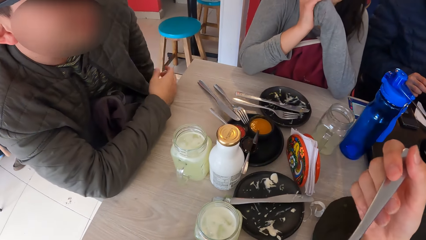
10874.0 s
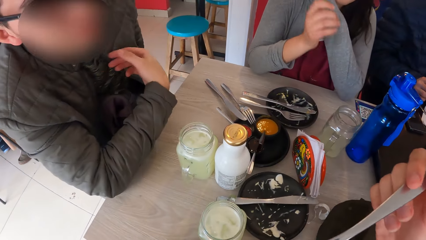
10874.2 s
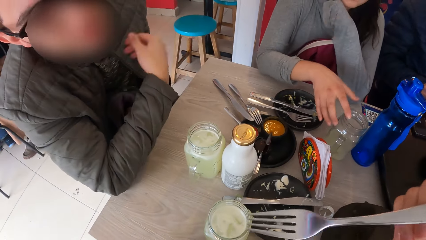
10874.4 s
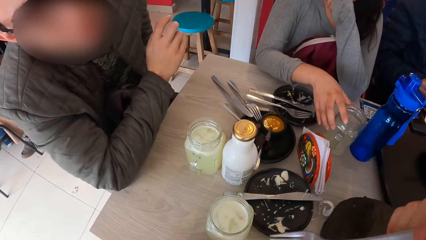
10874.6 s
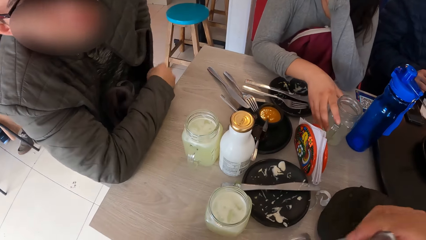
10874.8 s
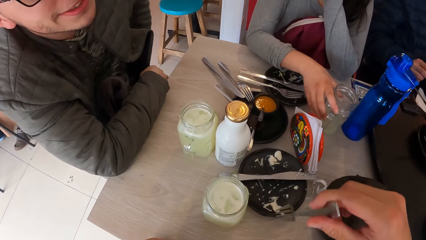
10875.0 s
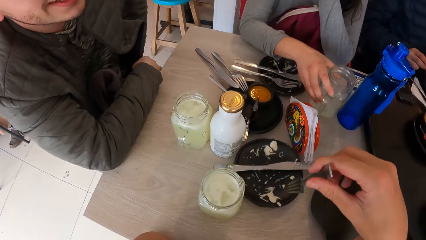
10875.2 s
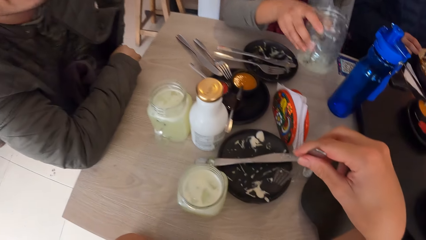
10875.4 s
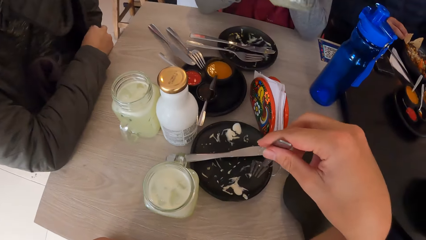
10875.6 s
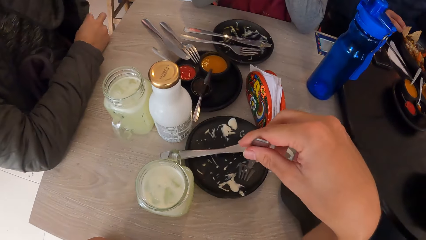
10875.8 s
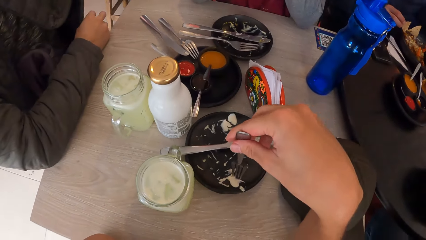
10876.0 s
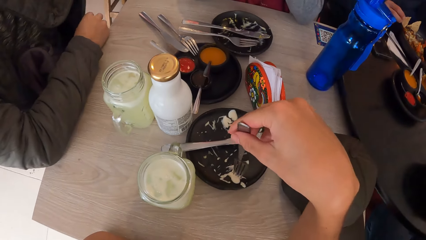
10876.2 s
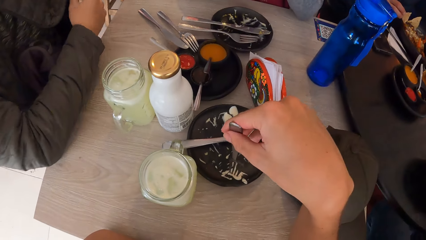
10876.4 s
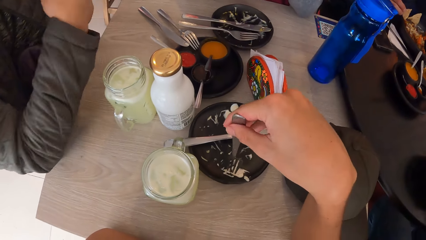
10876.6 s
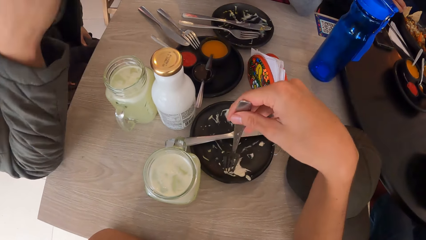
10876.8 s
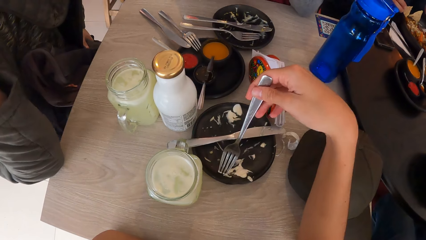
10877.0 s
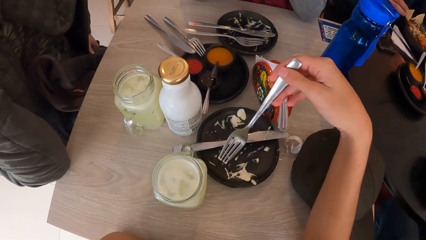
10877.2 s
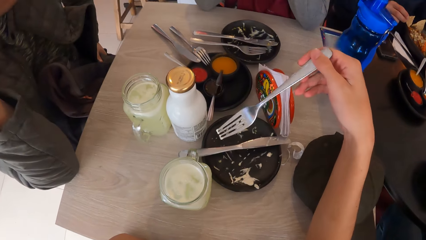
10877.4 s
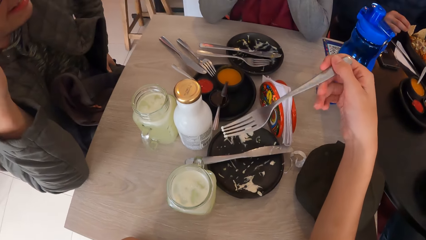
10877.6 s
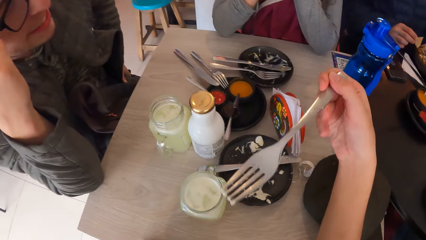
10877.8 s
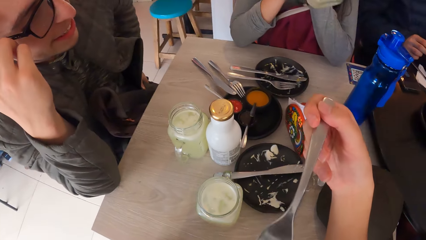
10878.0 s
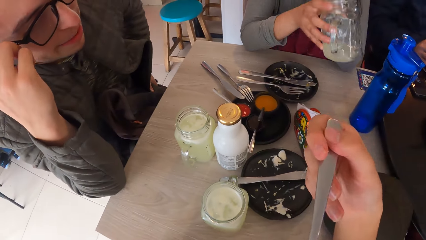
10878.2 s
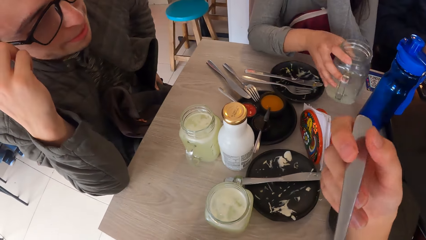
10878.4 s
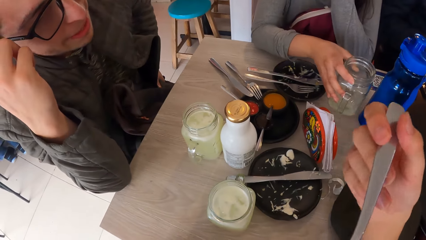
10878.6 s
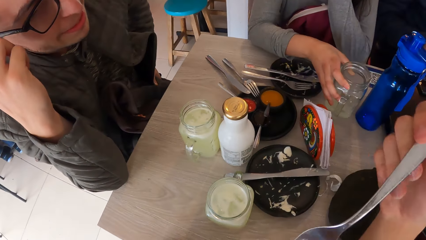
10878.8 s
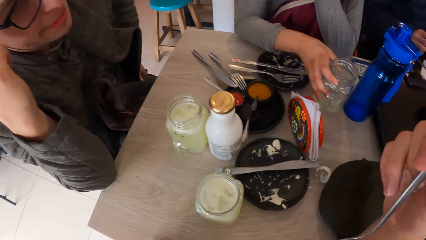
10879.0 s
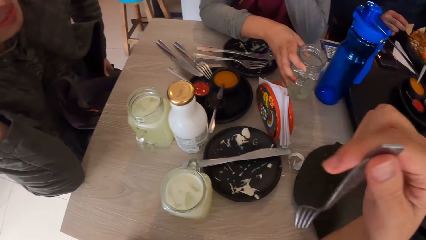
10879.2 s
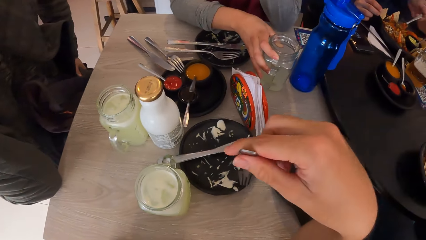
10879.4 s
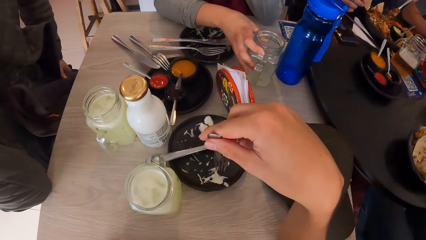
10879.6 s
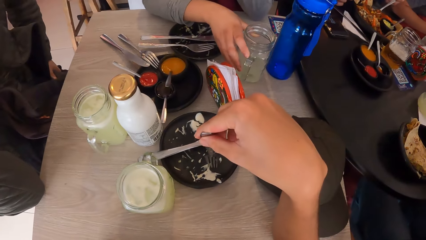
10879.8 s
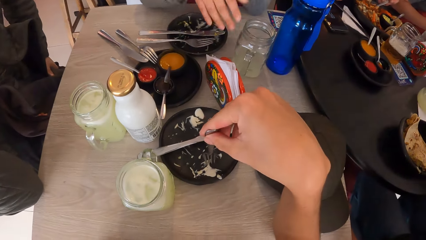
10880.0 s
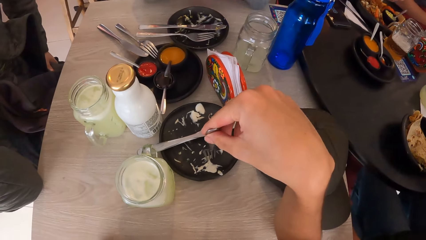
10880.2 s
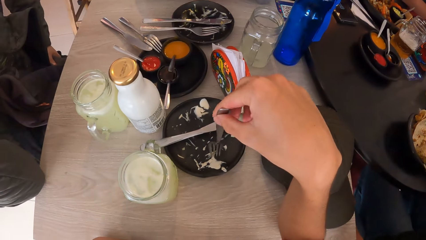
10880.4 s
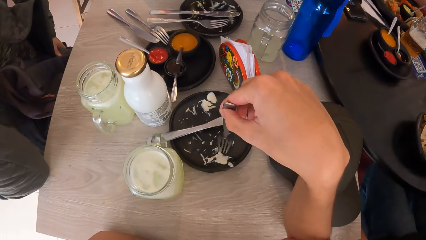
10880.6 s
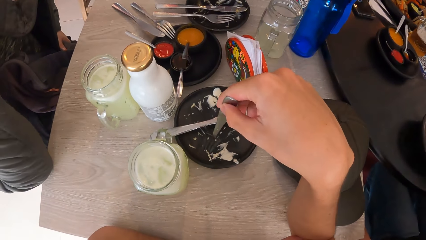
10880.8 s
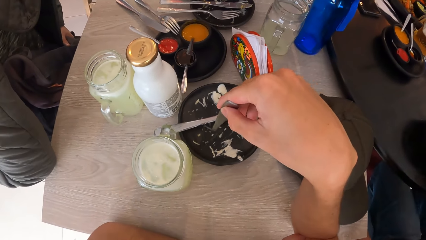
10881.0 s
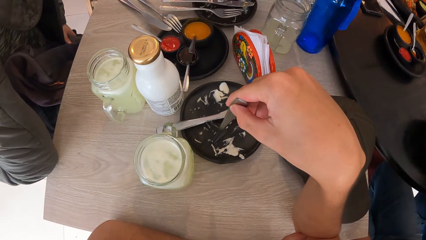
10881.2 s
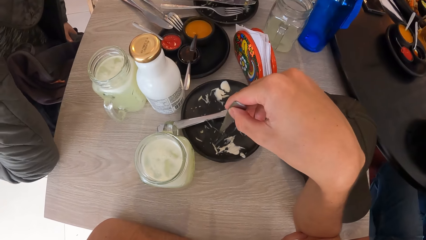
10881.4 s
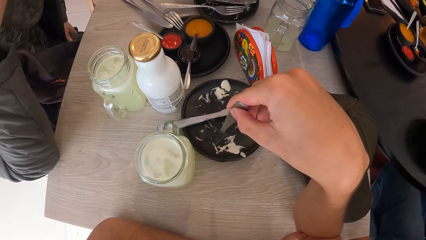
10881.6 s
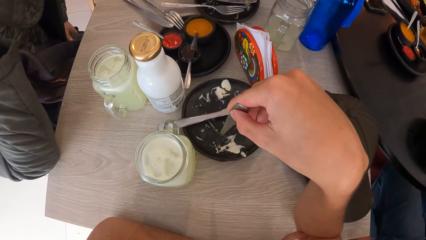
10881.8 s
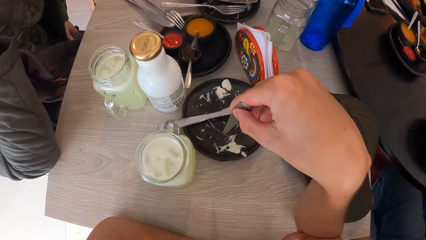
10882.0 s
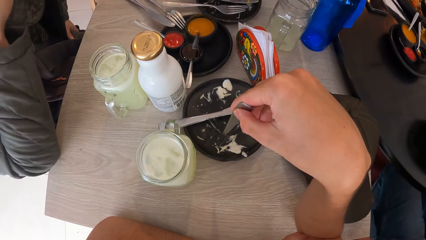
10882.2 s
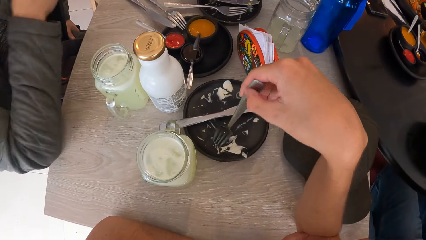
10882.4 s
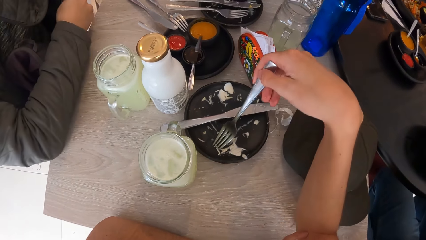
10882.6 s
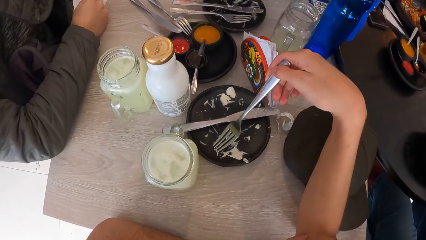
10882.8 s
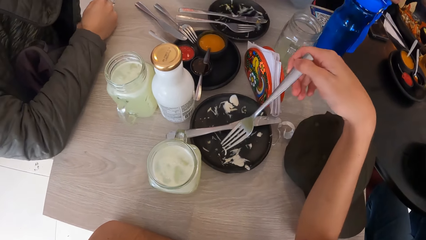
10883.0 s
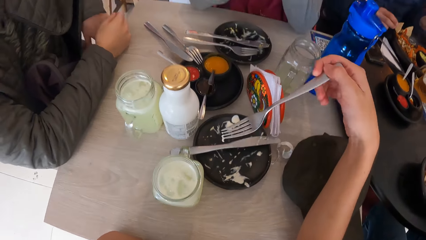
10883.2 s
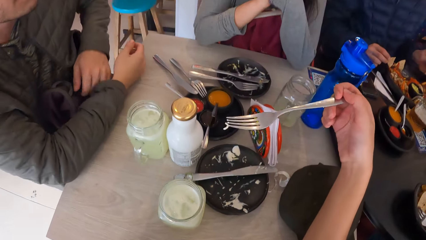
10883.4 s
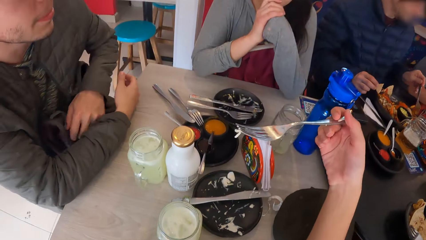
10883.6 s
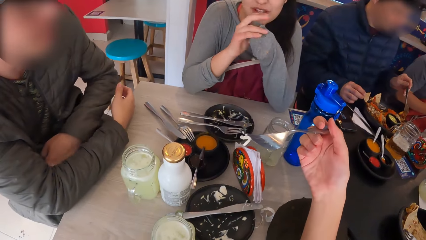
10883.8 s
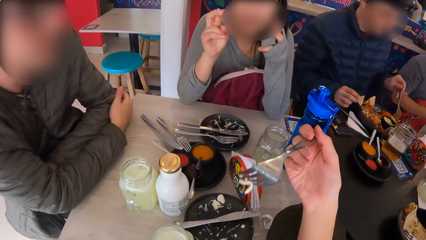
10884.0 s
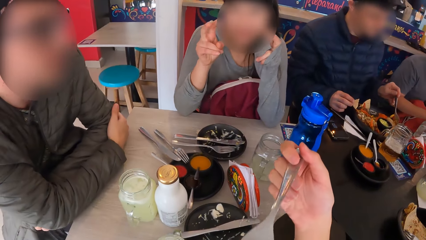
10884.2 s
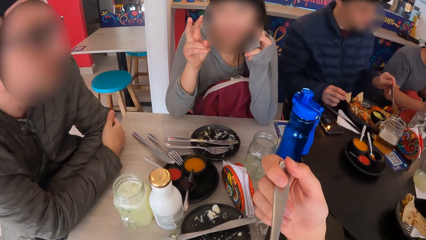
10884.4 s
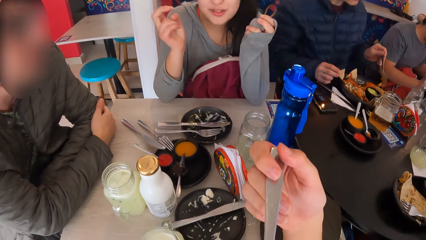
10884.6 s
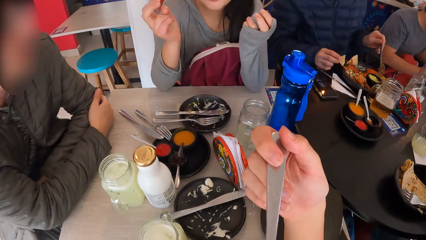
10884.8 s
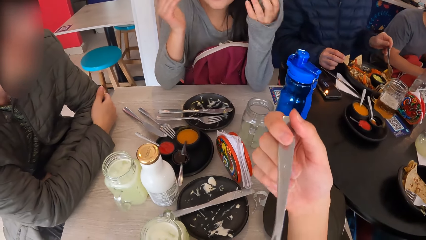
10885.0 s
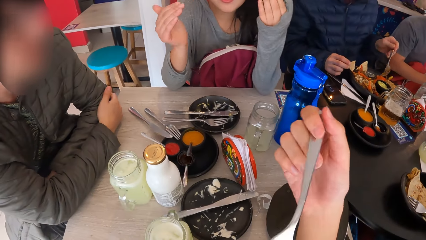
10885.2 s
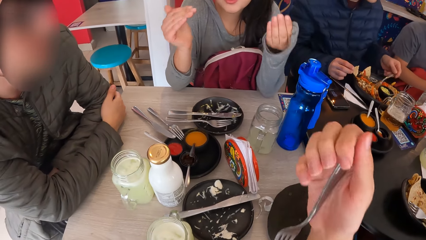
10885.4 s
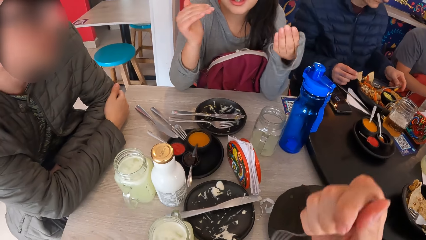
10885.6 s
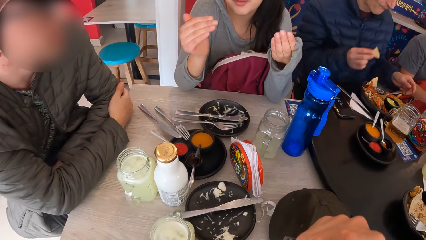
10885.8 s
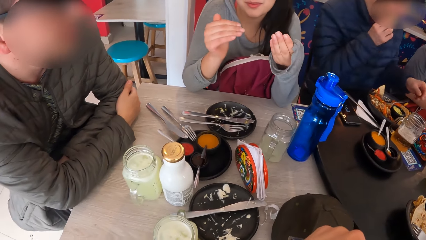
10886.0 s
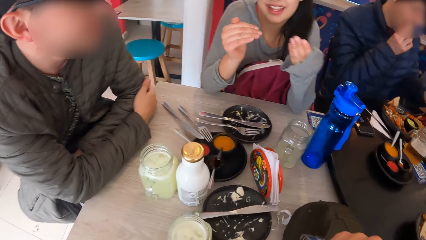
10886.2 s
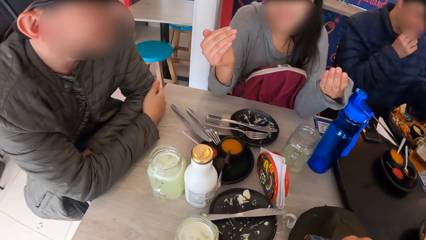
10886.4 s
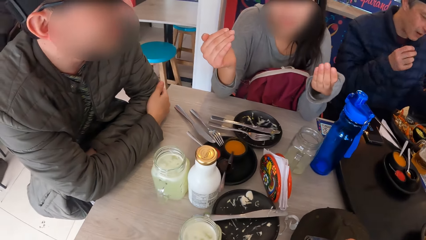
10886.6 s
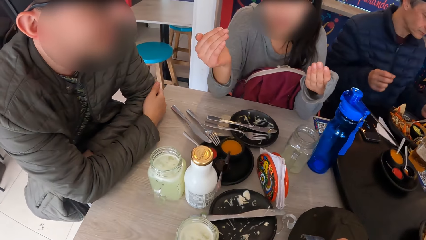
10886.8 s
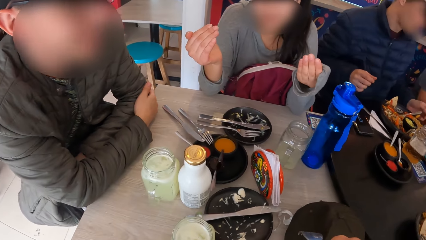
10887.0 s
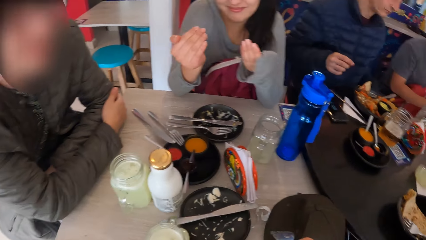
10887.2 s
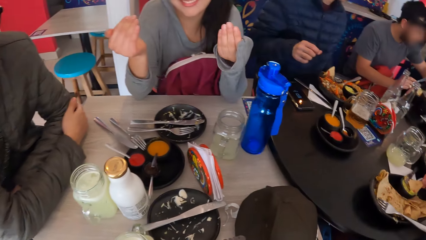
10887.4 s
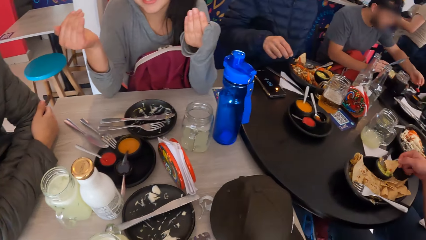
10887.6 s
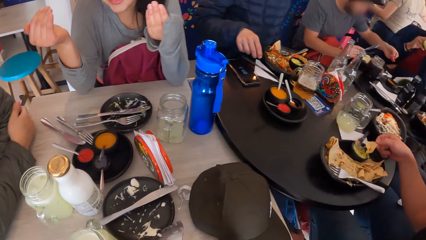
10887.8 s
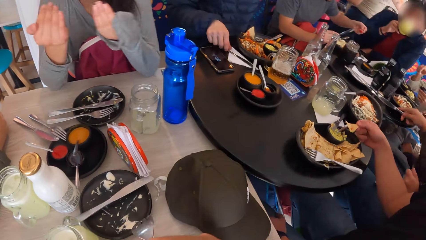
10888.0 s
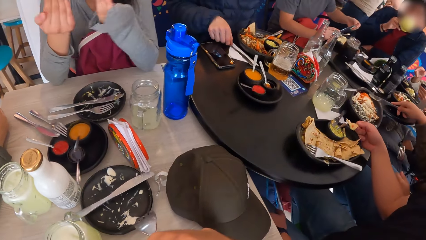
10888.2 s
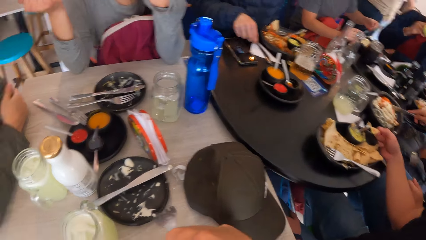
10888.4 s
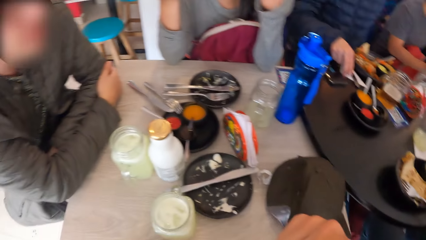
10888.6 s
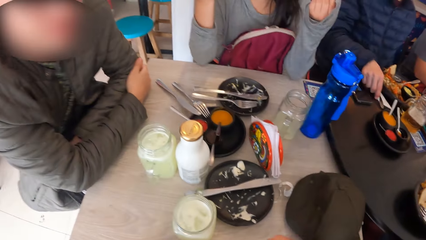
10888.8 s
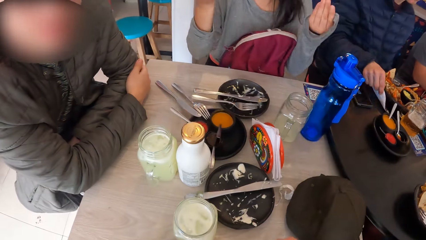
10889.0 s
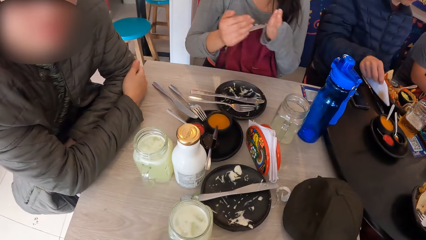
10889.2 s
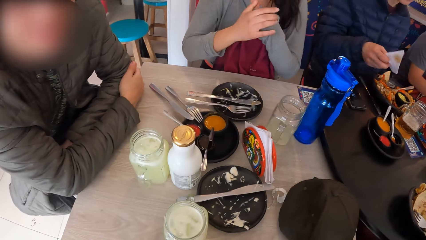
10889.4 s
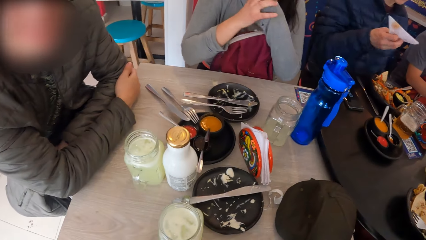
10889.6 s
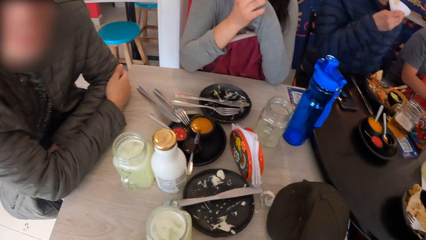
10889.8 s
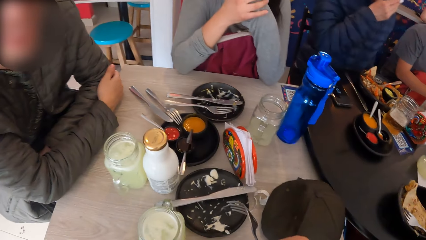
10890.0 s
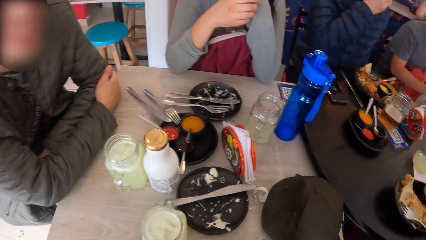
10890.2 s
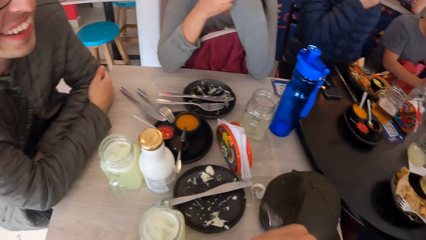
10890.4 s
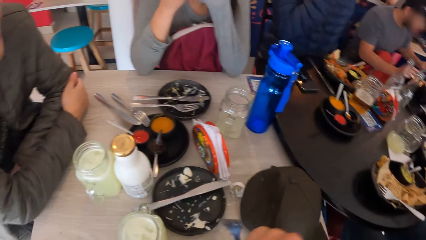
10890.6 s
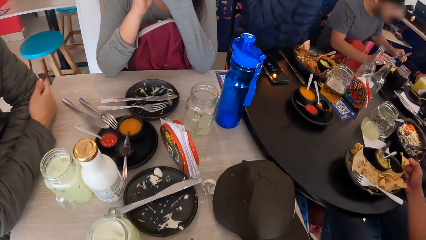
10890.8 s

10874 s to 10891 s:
The camera wearer eats the food with a fork. A woman picks a glass of liquid from the table with her right hand. The camera wearer picks some salad from a plate on the table with the fork in his right hand. He eats the salad on the fork in his right hand. The woman drops the glass of liquid on the table with her right hand. The camera wearer picks some salad from the plate on the table with the fork in his right hand. A man eats food from the plate on the table with the fork in his right hand and his left hand. The camera wearer eats the salad on the fork in his right hand. The woman sits on the chair on the floor. The man sits on the chair on the floor. The camera wearer sits on the chair on the floor.
